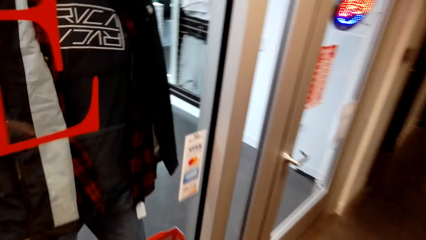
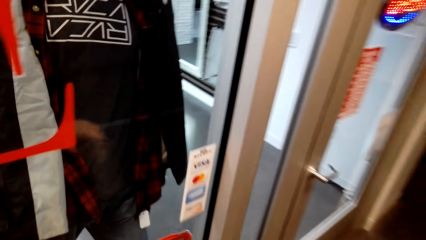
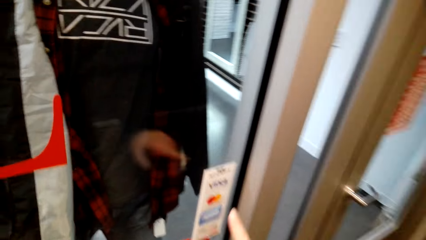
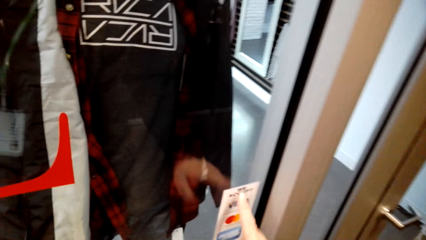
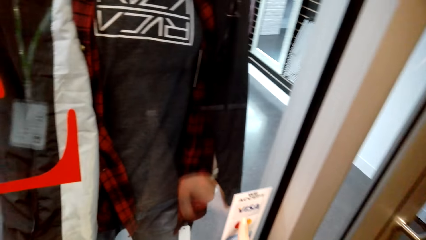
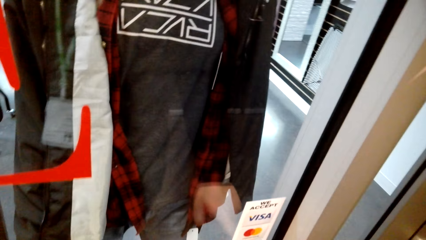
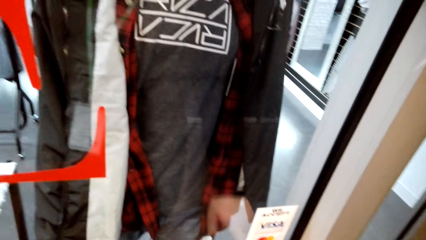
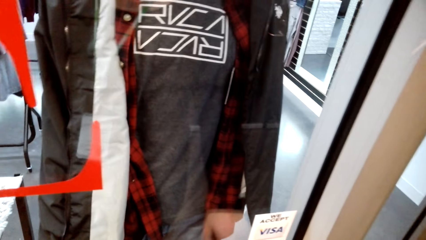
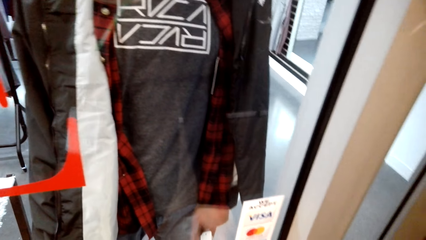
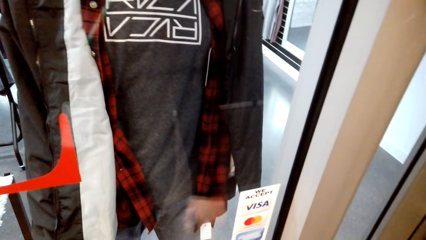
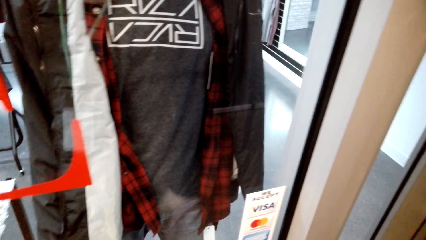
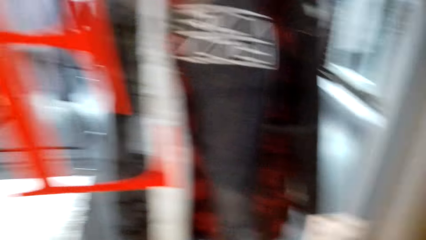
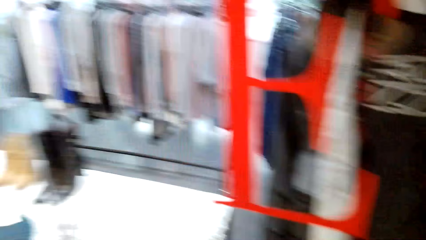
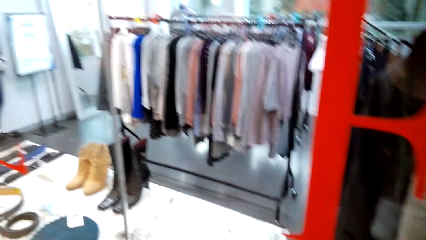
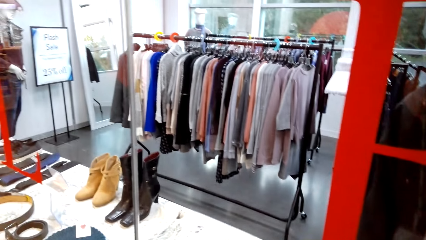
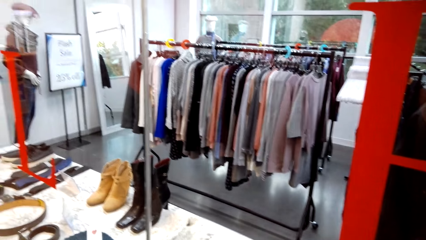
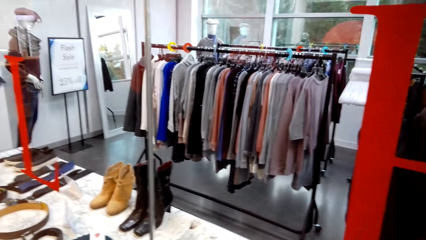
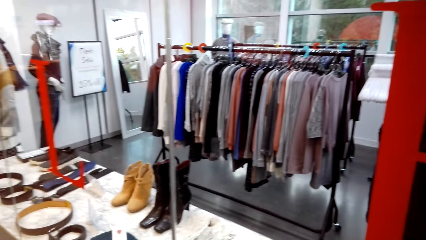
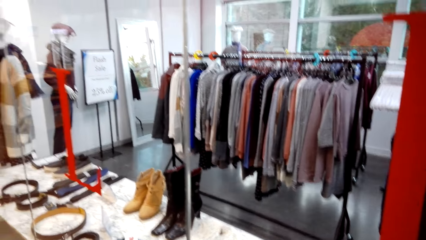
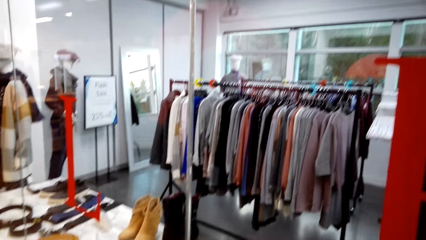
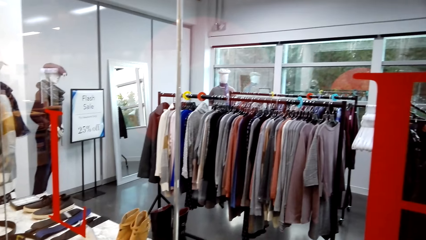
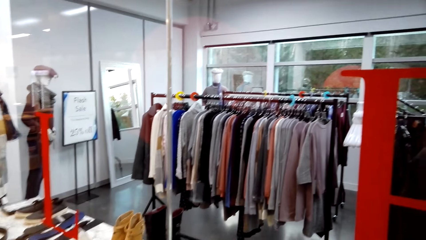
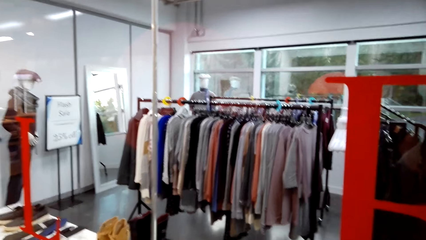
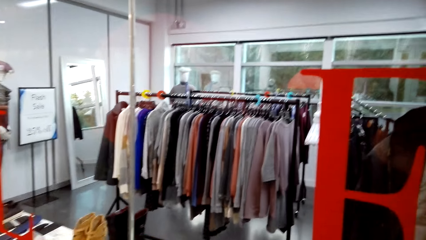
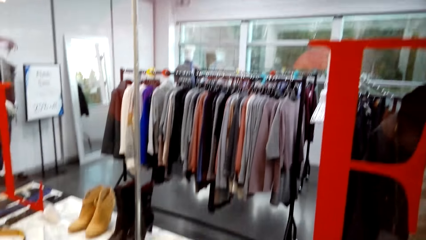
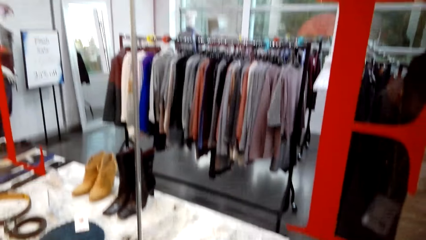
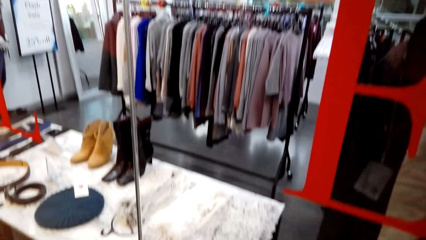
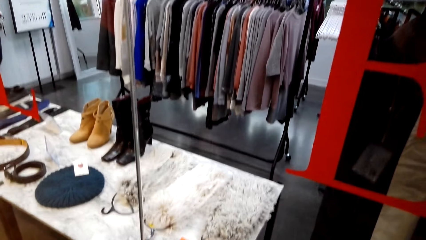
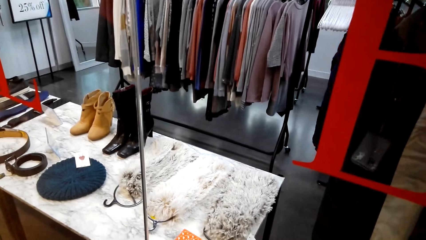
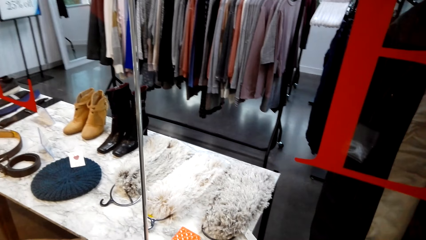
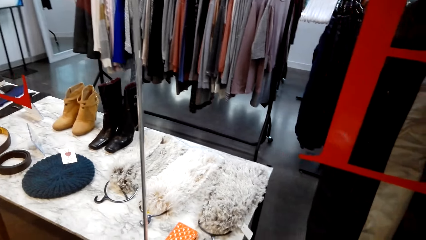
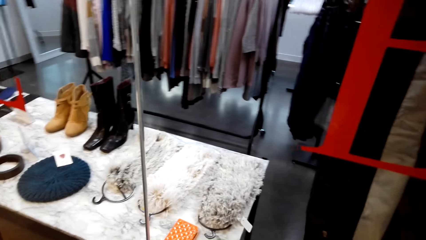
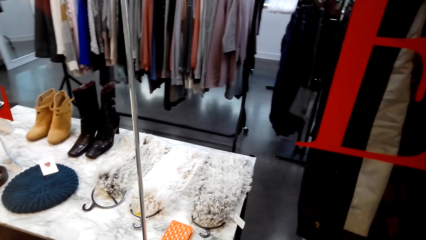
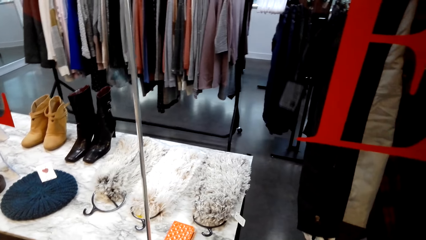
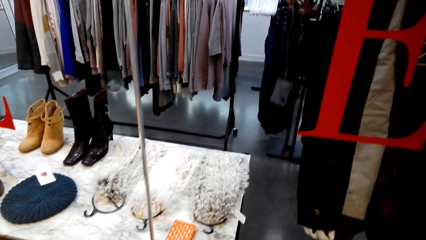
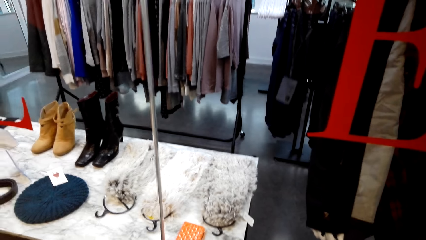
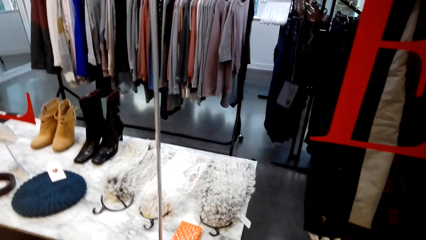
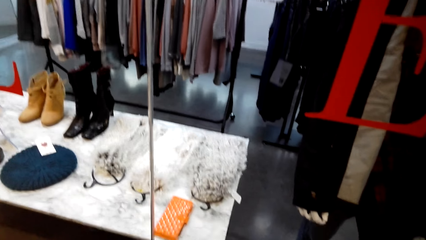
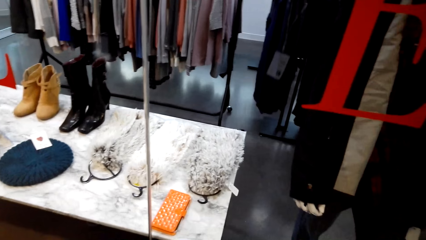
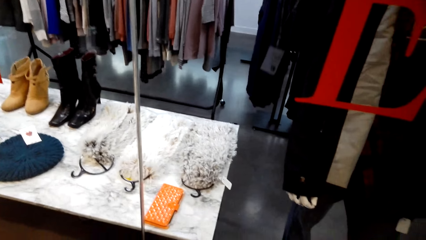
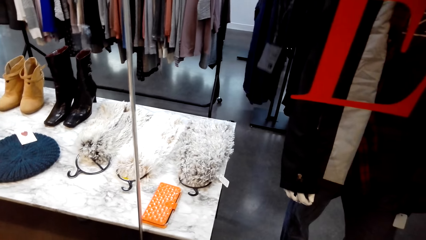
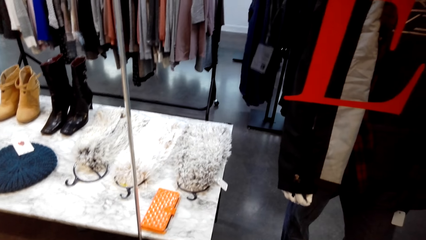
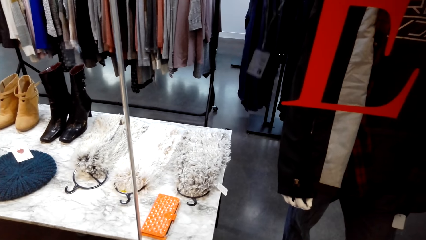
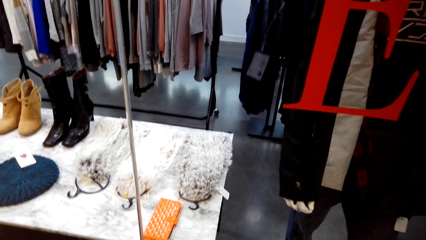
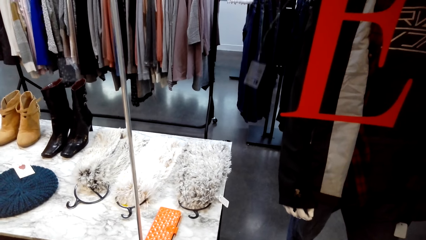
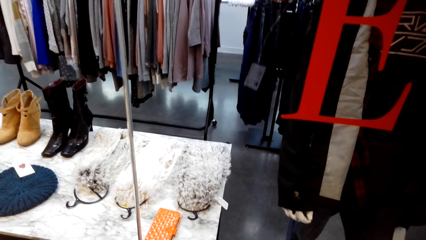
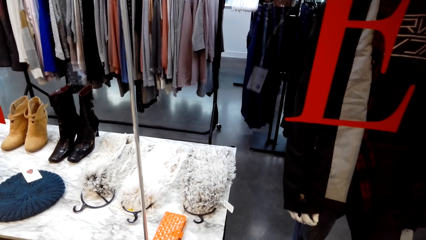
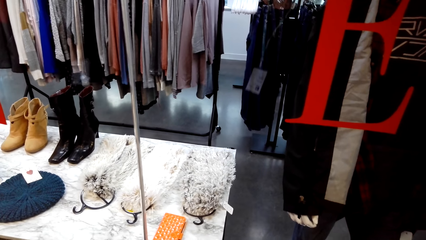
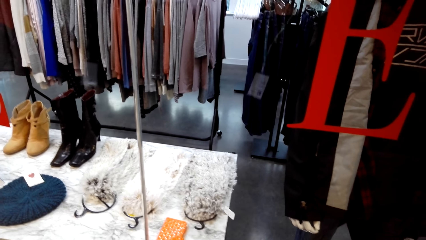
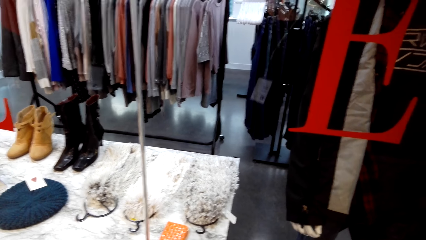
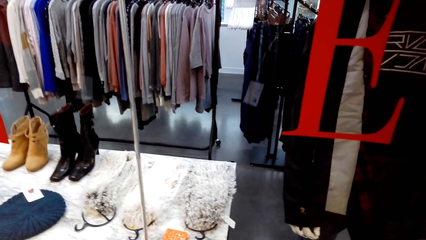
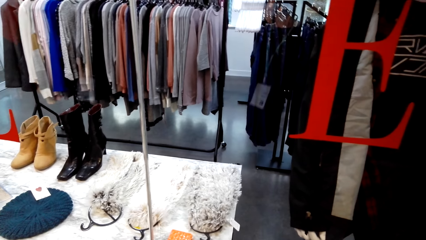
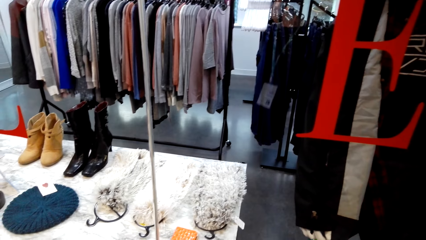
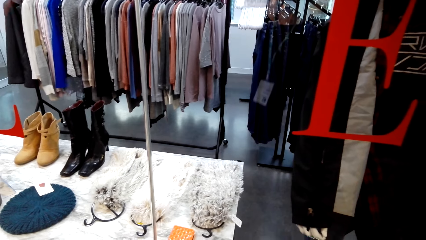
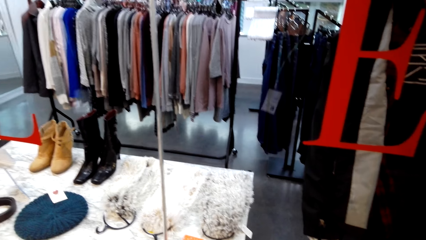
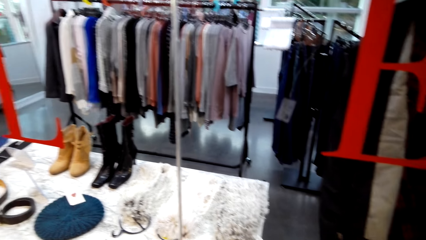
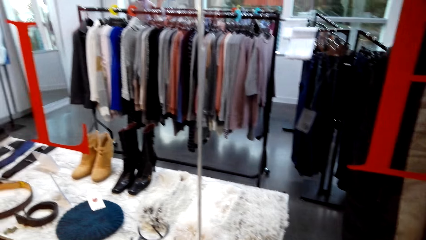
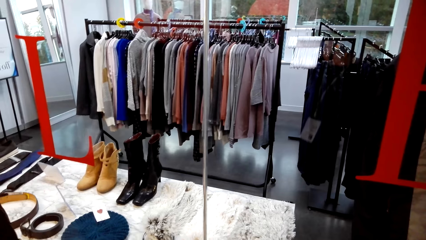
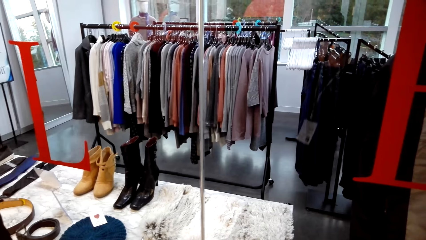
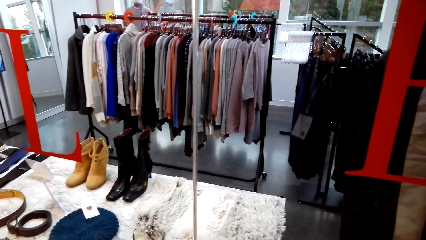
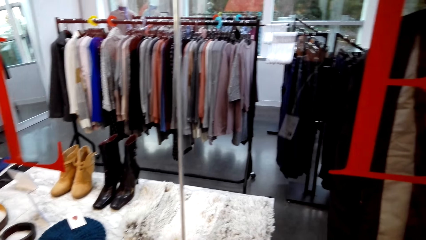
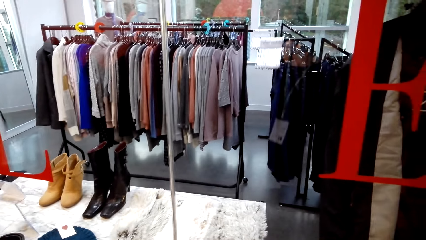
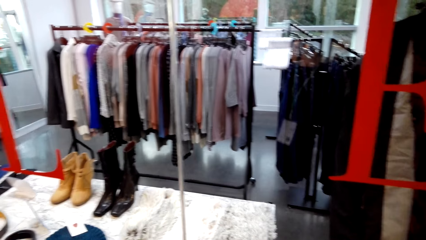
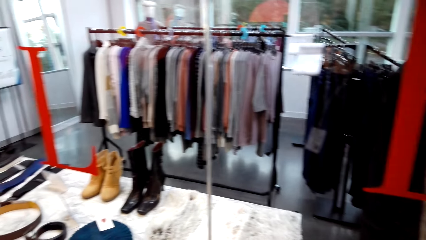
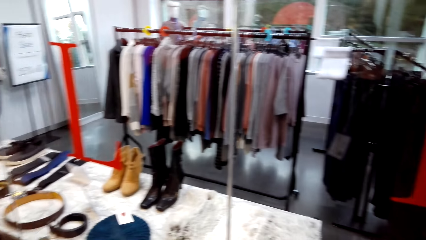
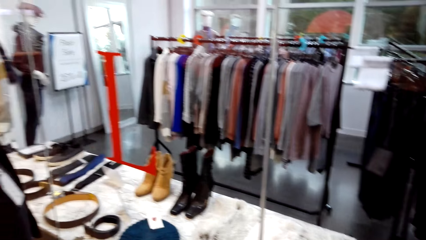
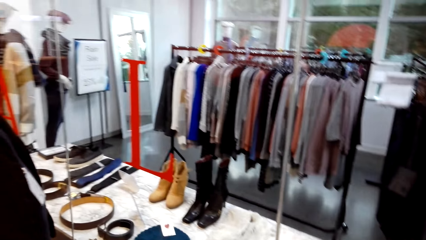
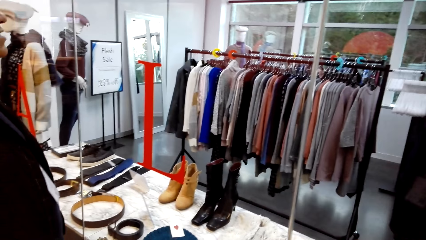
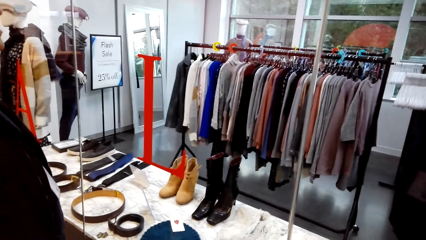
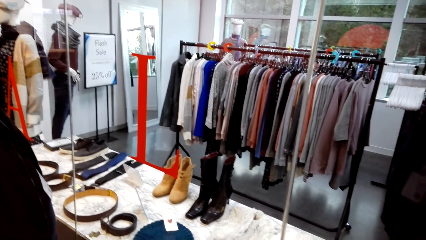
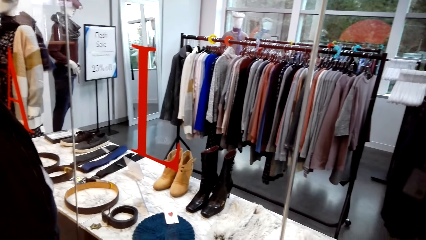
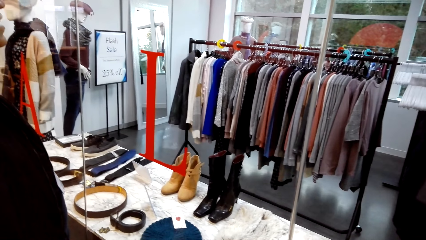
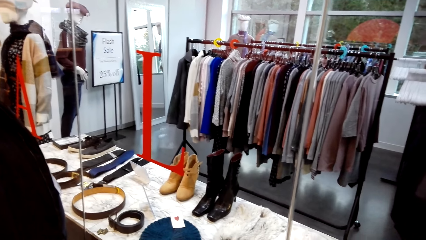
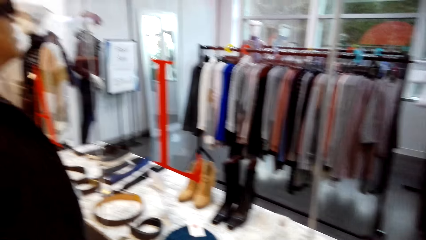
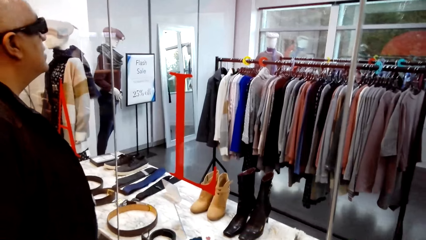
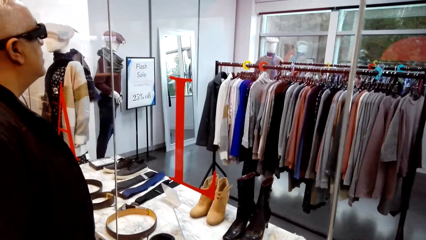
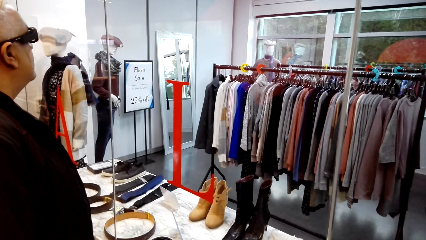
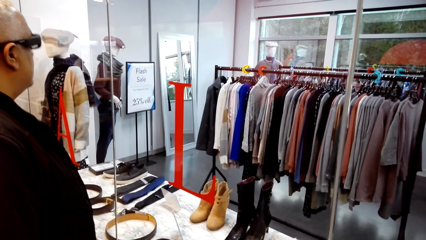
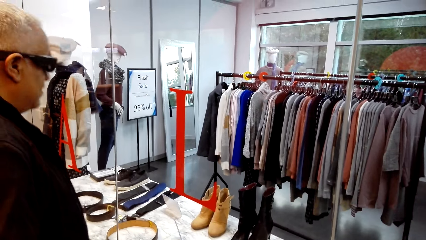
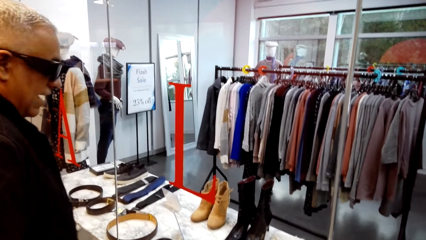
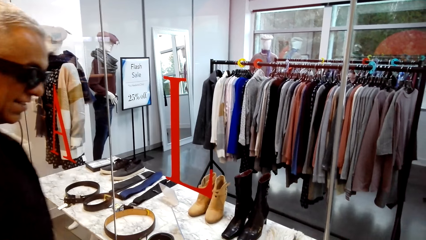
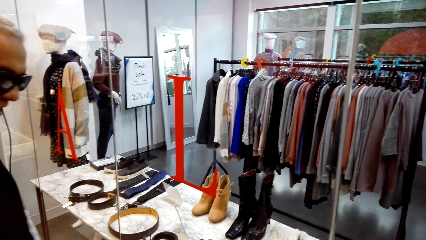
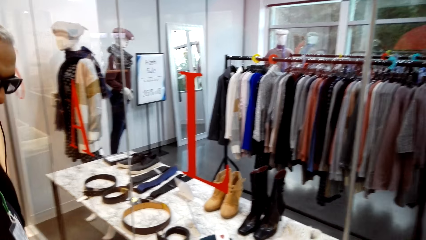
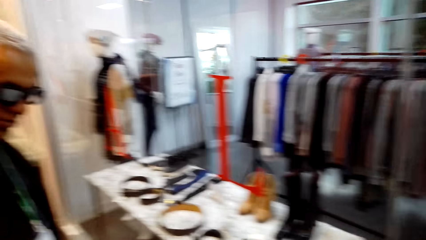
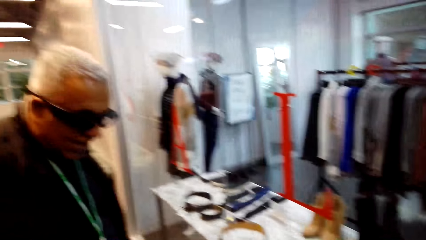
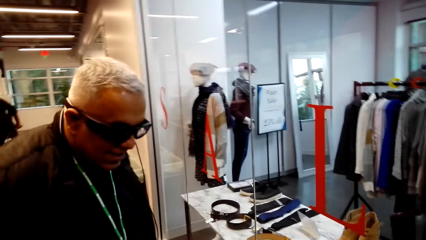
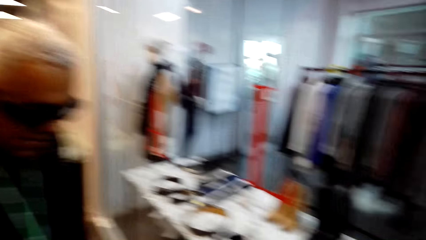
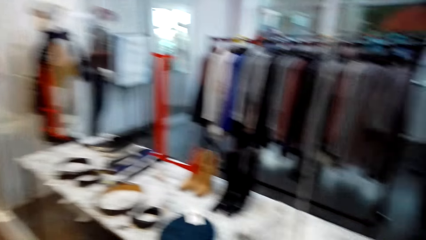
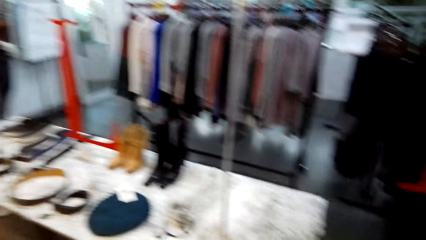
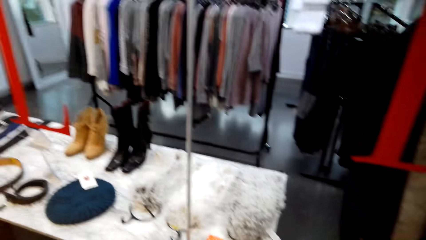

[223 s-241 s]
The camera wearer walks around in the store. They talk to a man and touch the wall glass. They hold a glass display window with the right hand. They look around. The man talks to the camera wearer. The man talks to the camera wearer again. The camera wearer walks around in the store. They laugh. The man laughs. The camera wearer talks to the man. The man stands in the store. The man talks to the camera wearer.
